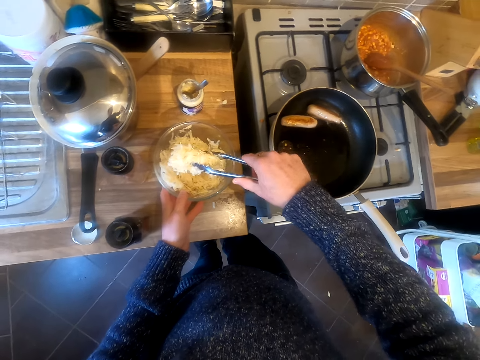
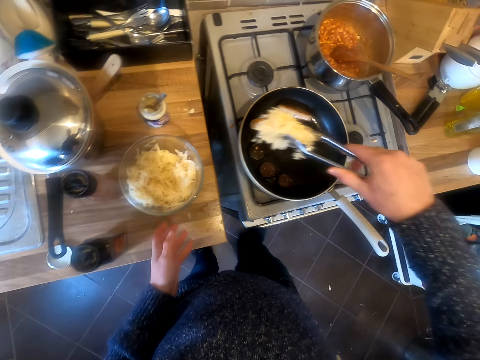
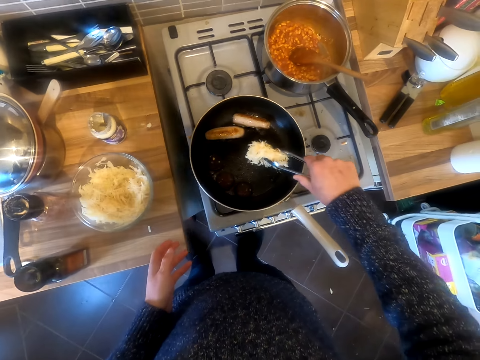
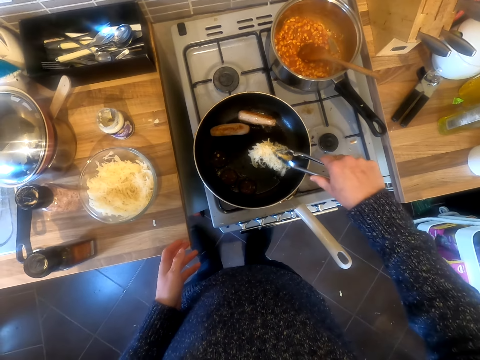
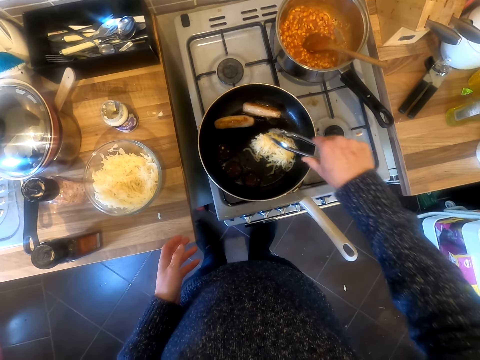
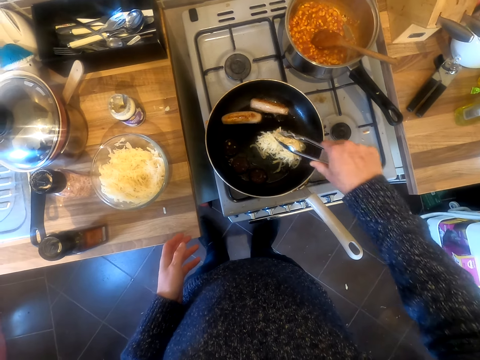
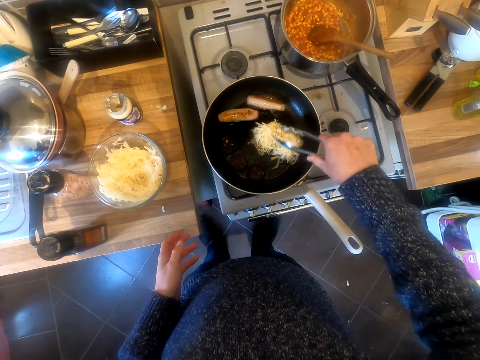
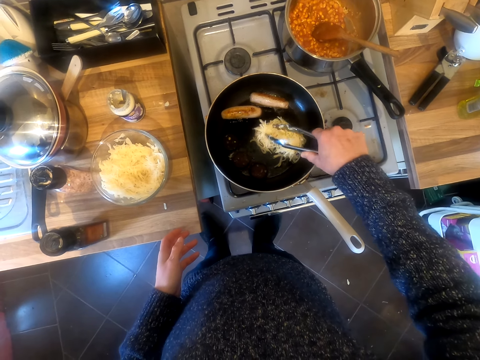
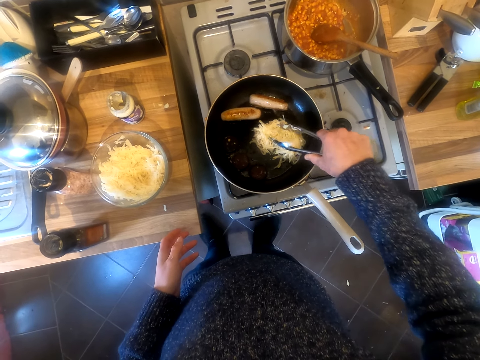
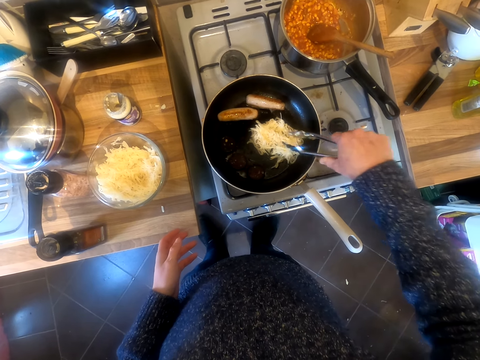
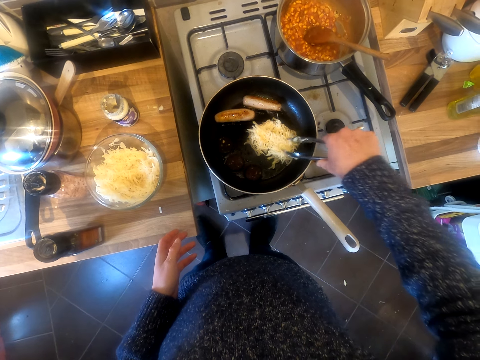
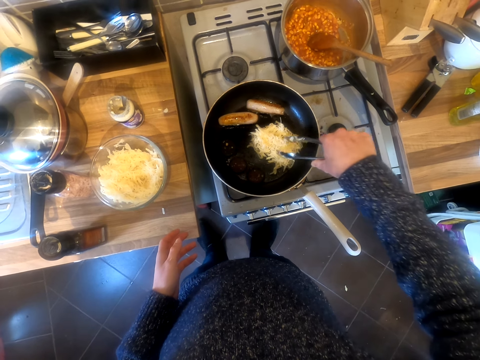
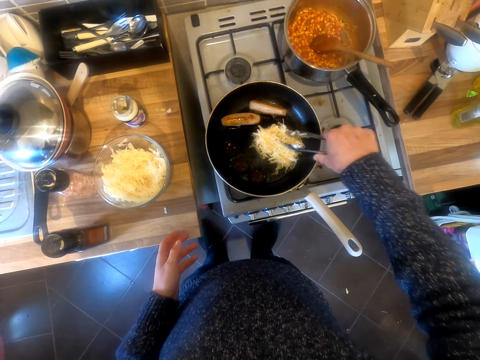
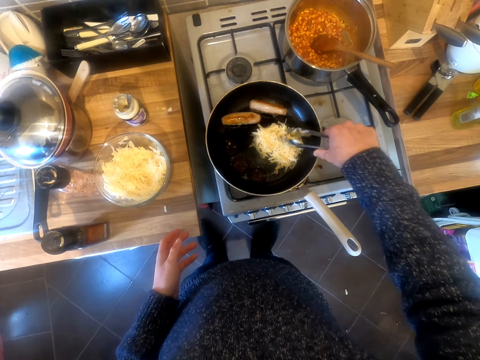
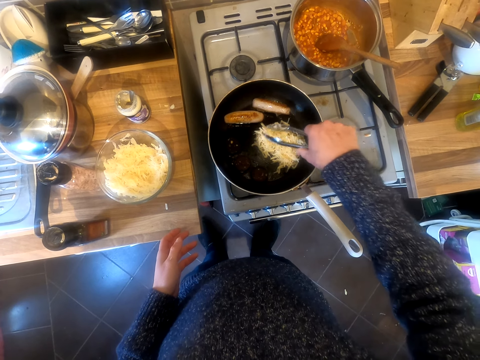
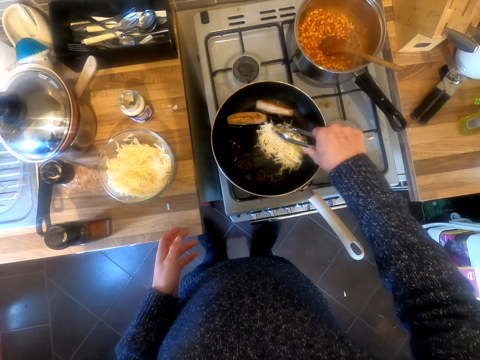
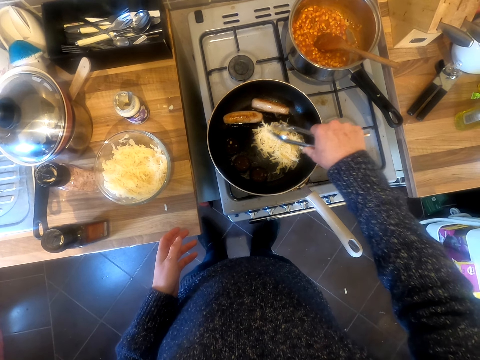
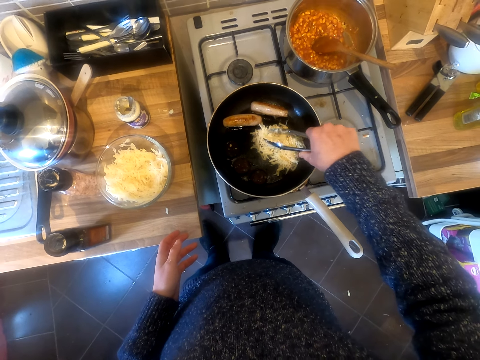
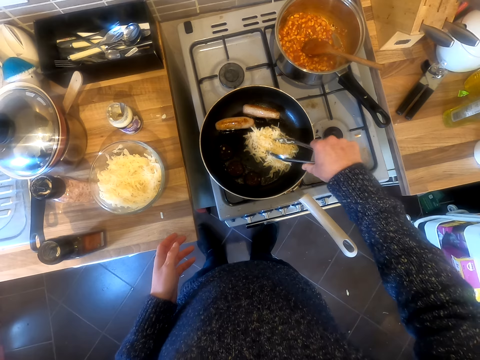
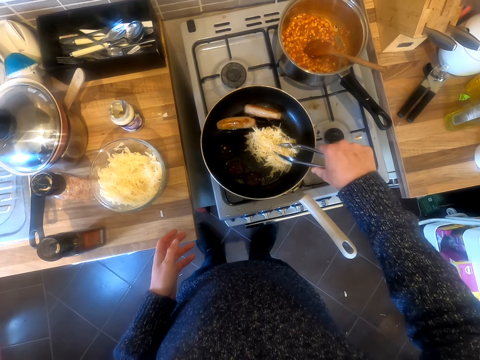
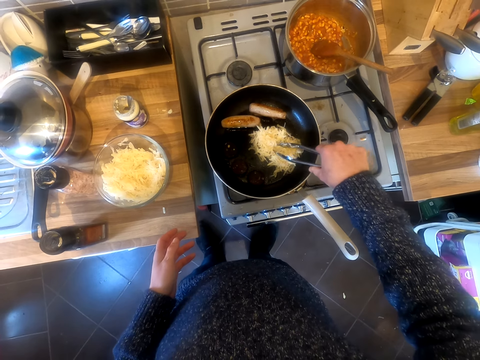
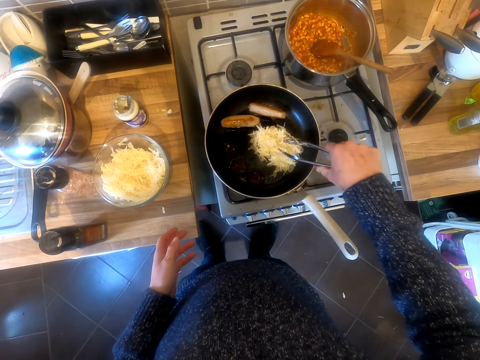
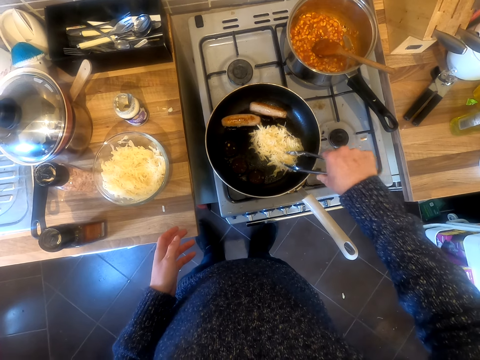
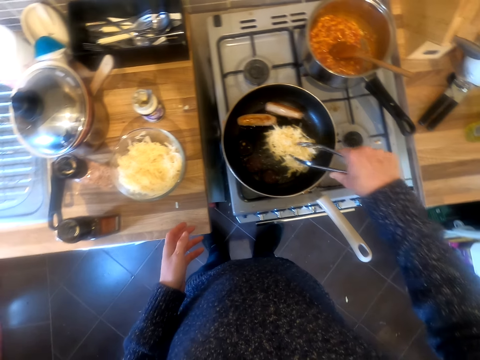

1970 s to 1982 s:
The camera wearer puts the potato pieces in the frying pan. They flatten the potato on the pan.

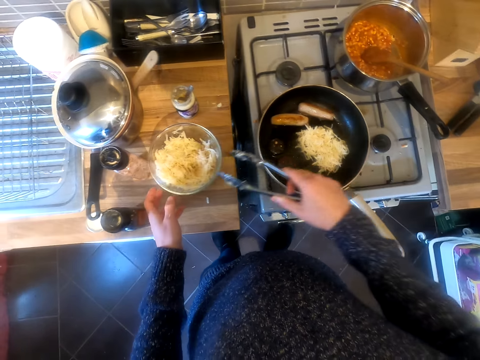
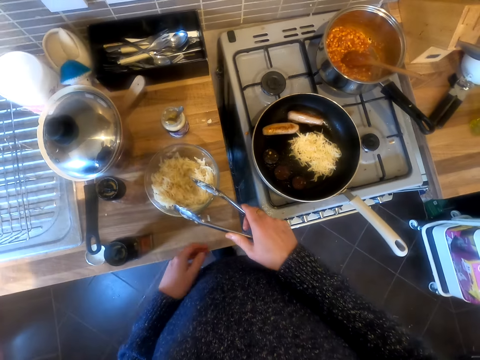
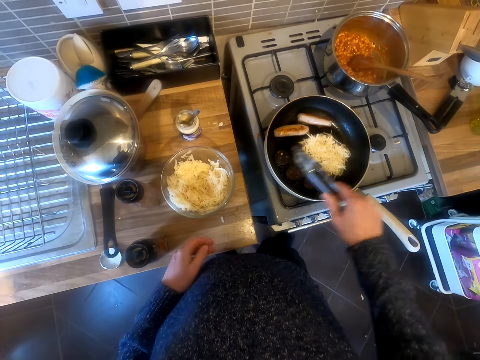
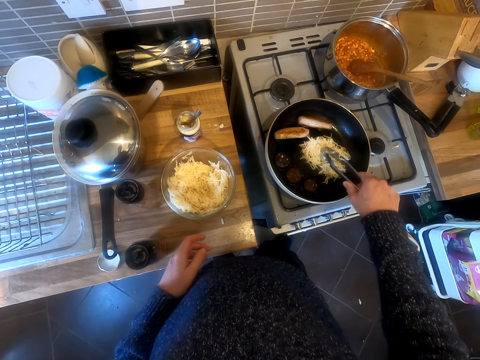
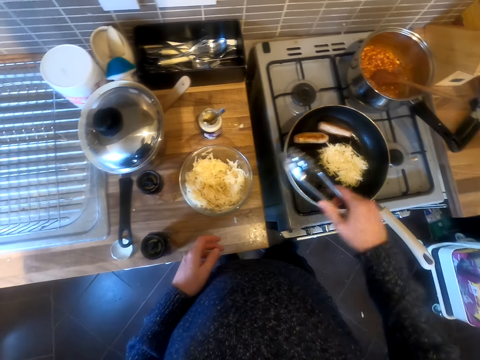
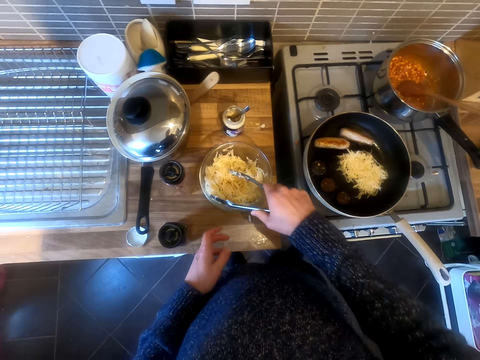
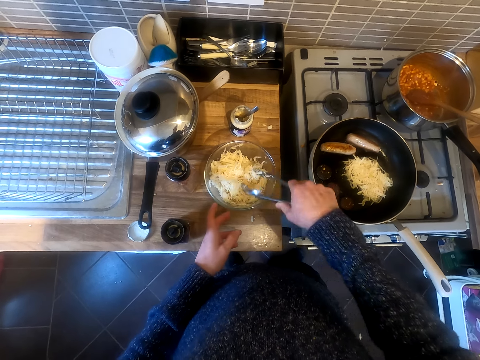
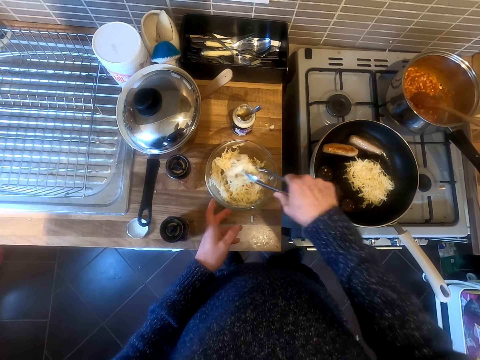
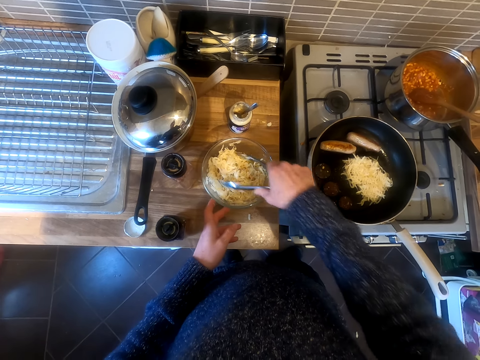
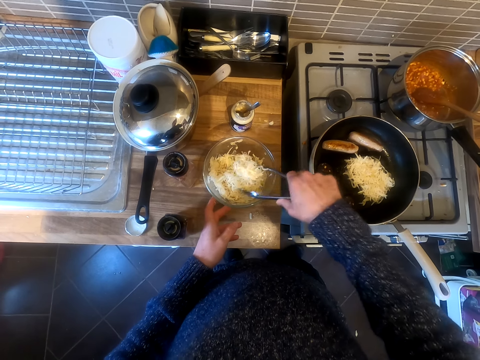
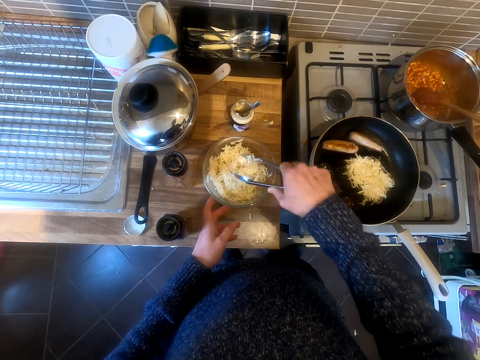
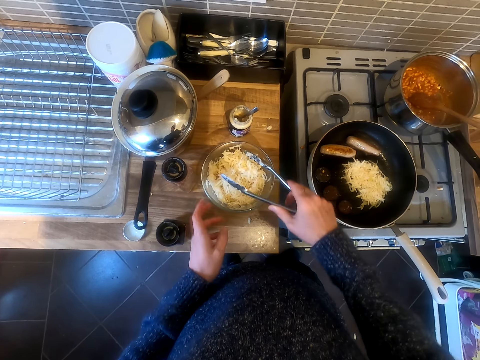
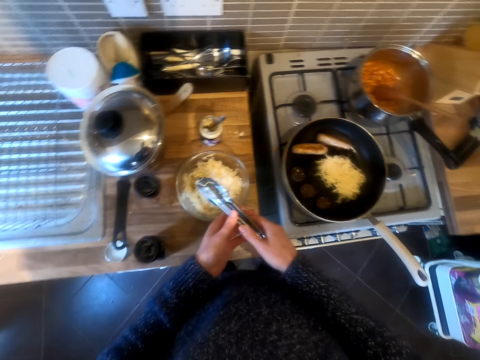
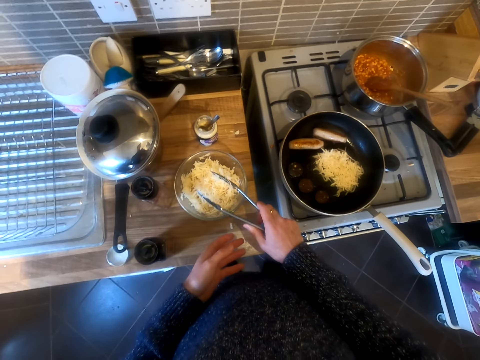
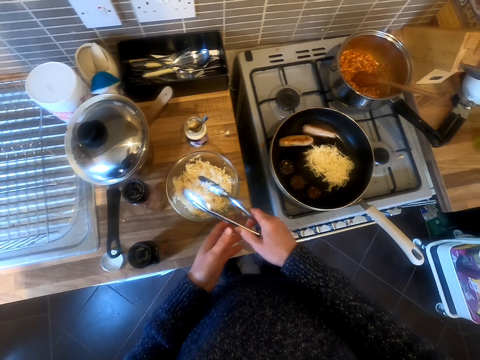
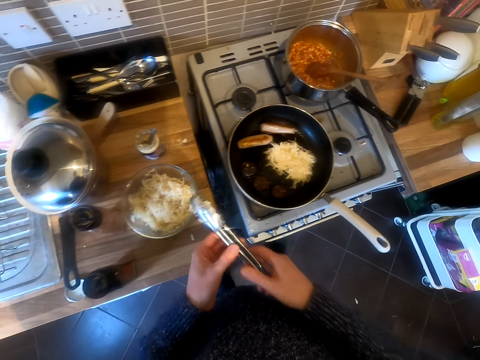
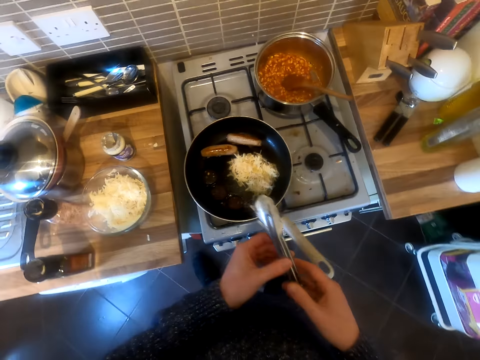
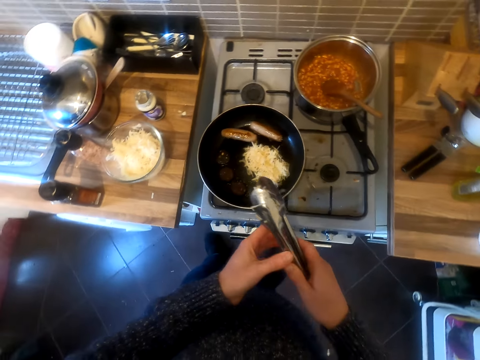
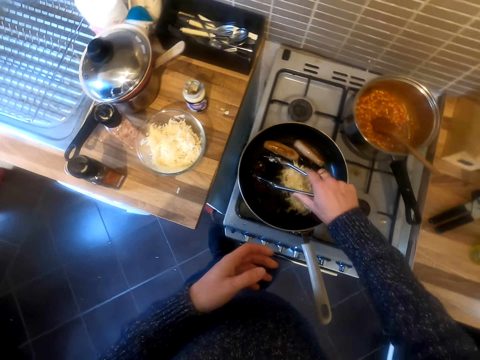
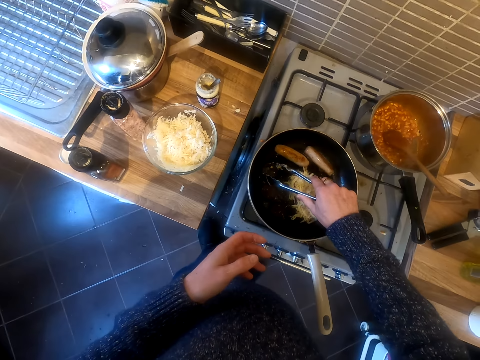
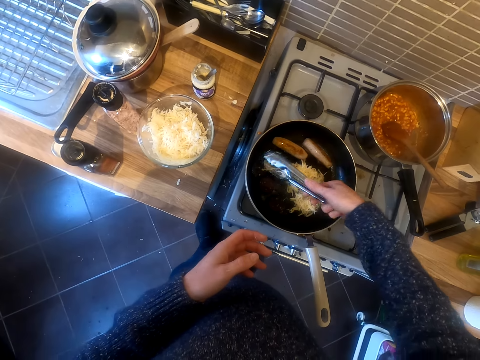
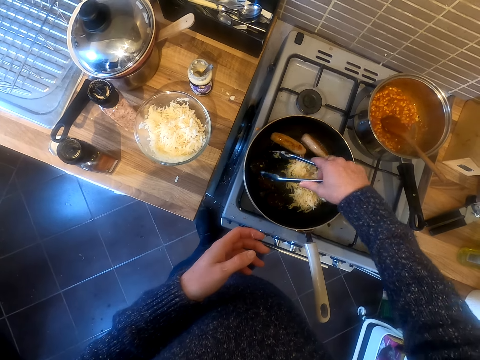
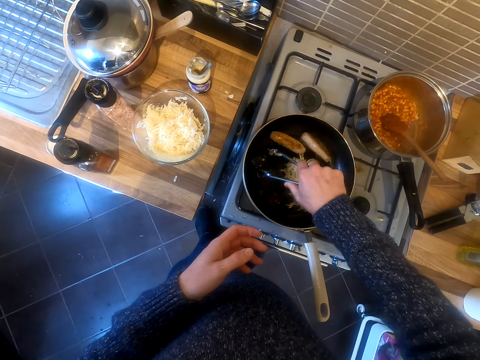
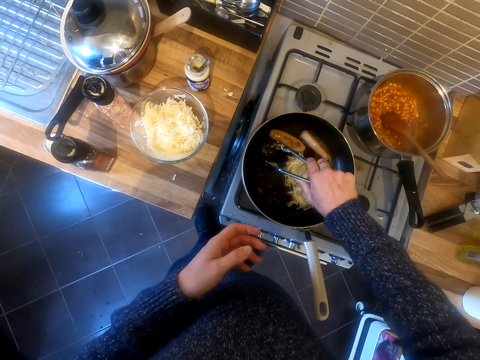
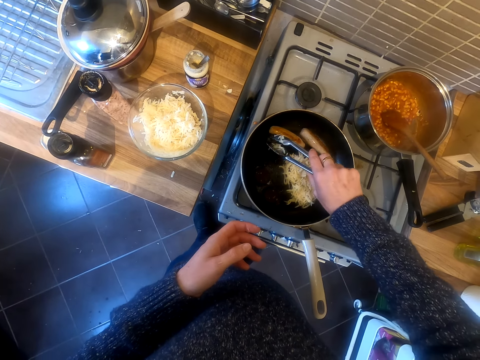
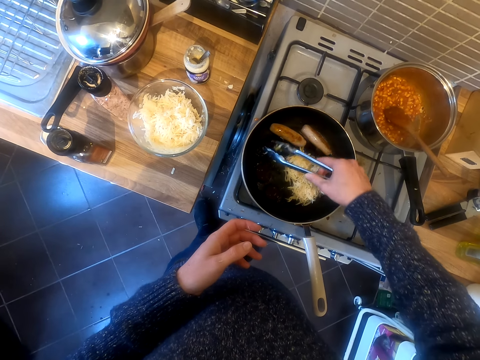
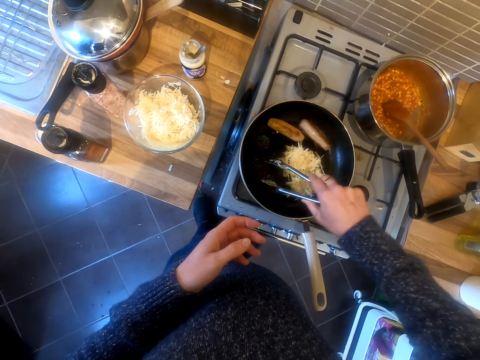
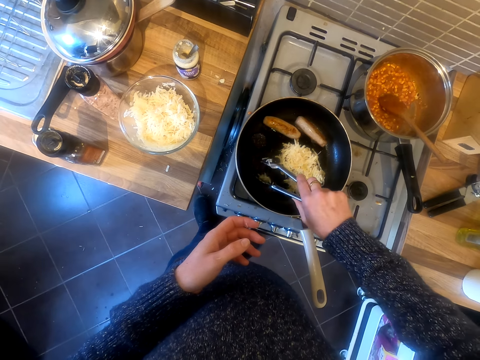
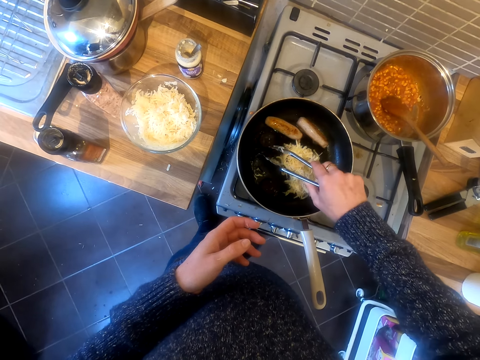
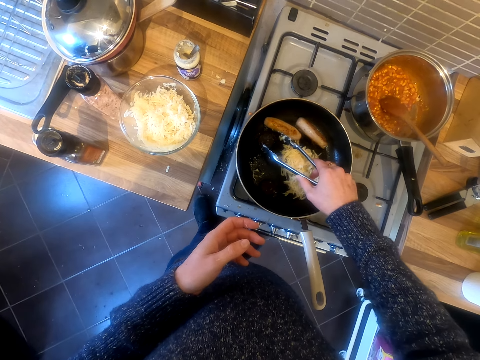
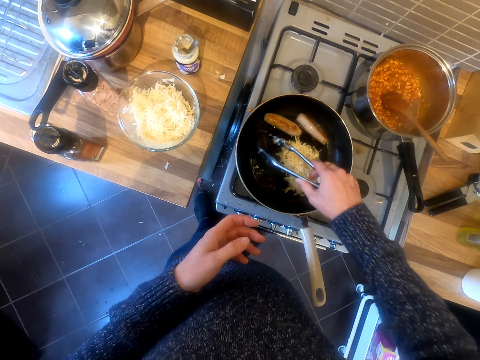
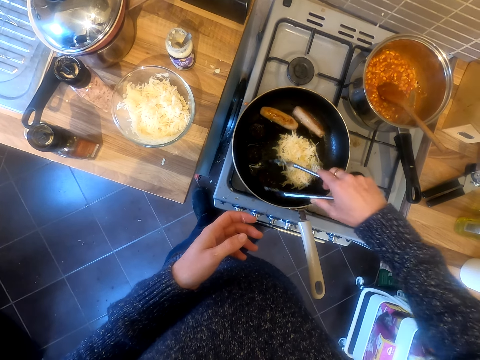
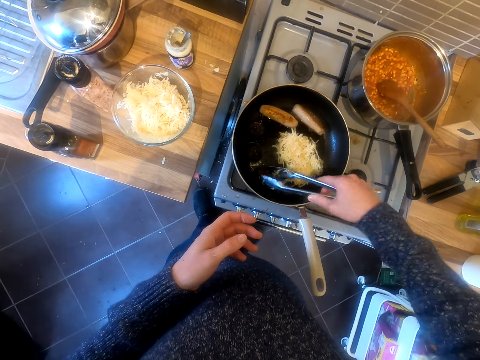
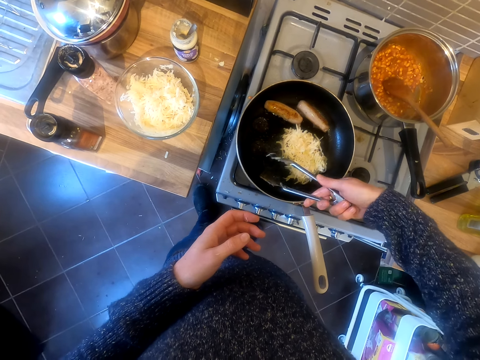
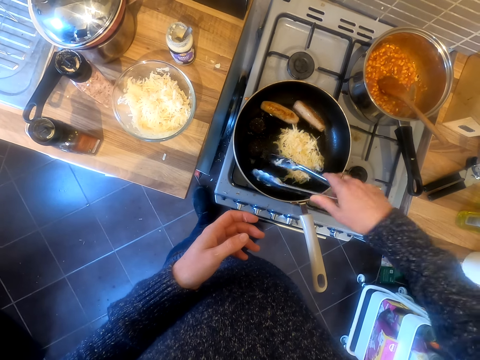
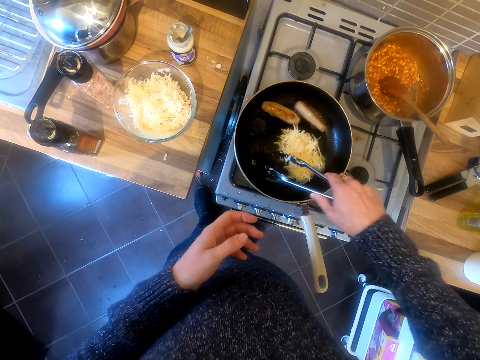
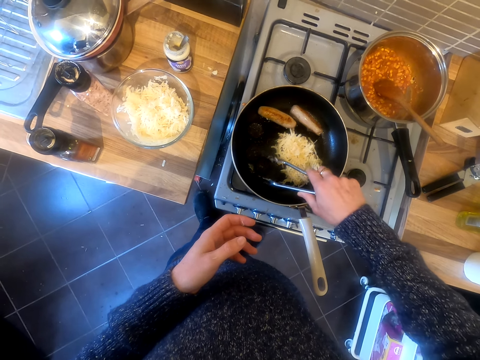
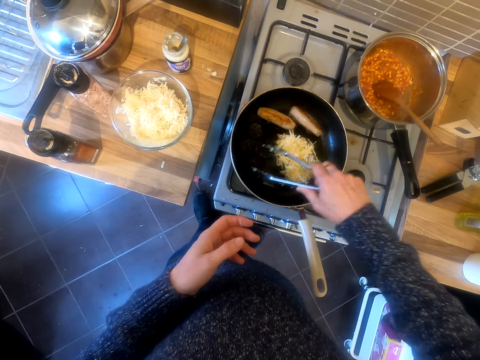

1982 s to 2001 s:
The camera wearer stirs the peeled potatoes in the bowl. They turn the food on the pan.
